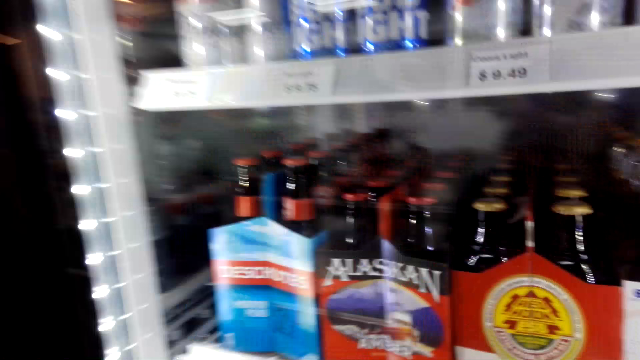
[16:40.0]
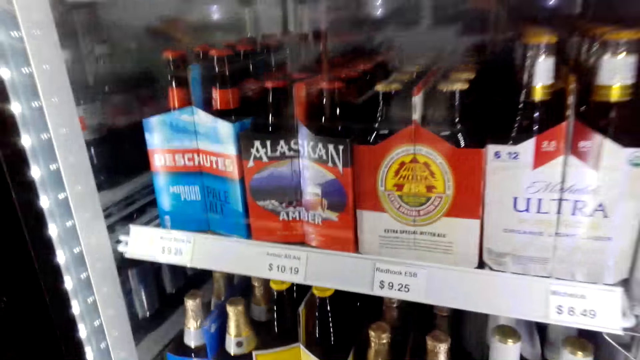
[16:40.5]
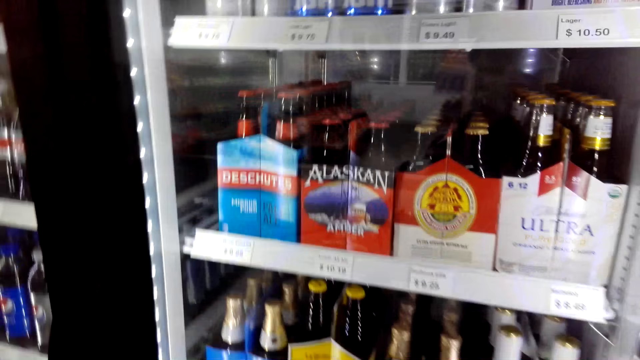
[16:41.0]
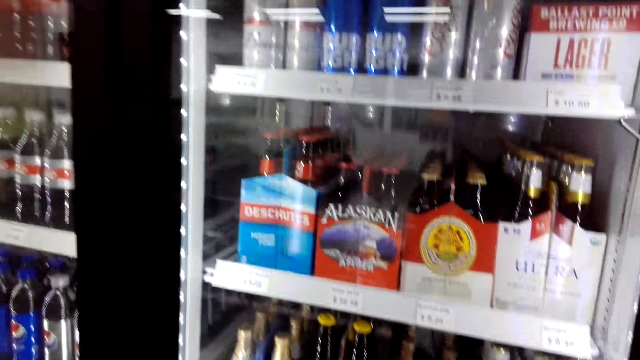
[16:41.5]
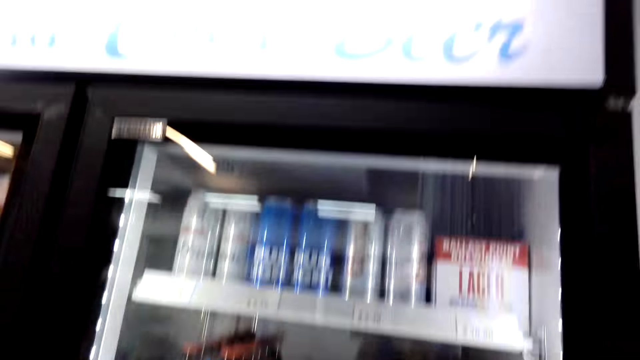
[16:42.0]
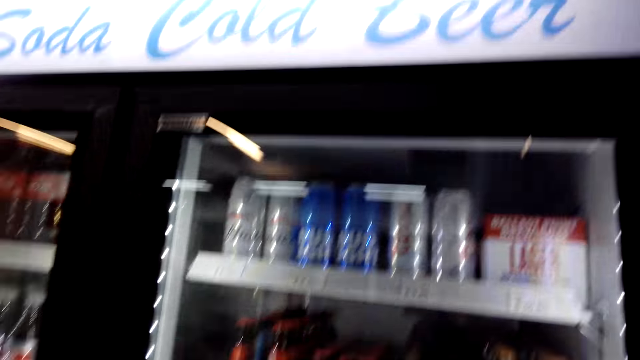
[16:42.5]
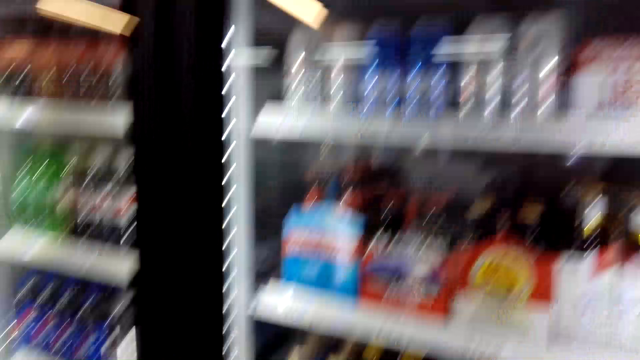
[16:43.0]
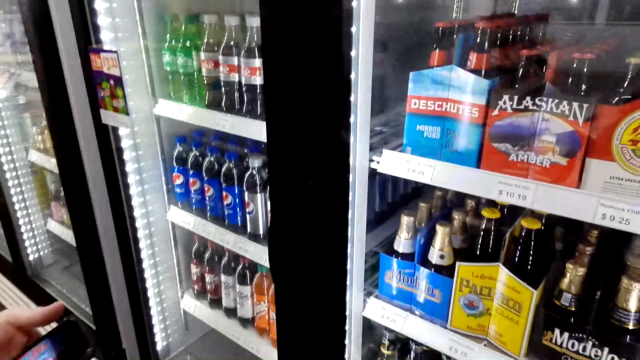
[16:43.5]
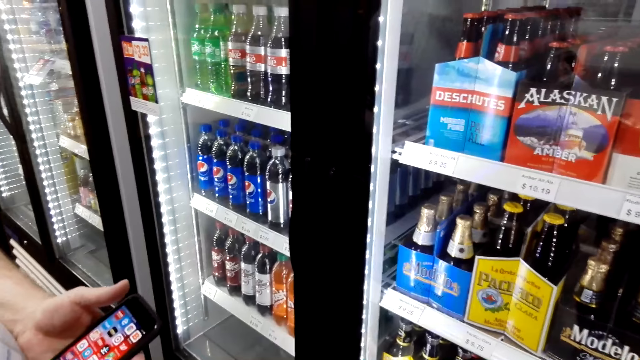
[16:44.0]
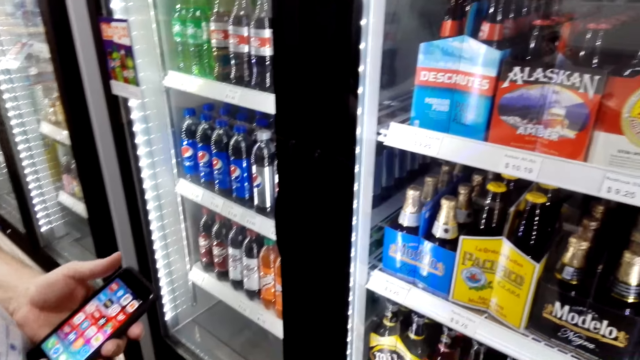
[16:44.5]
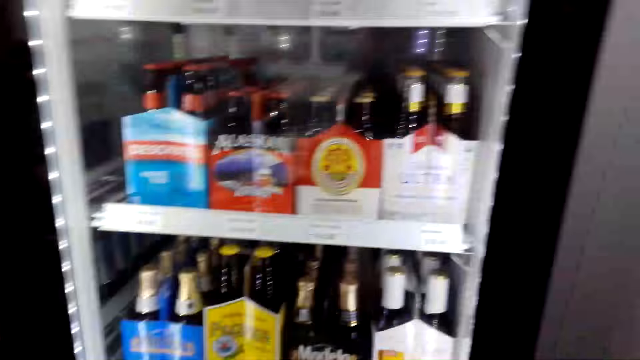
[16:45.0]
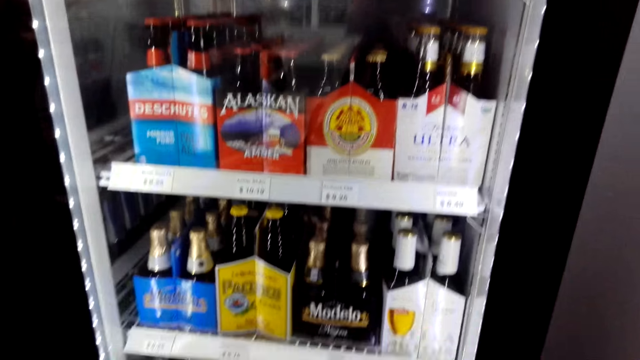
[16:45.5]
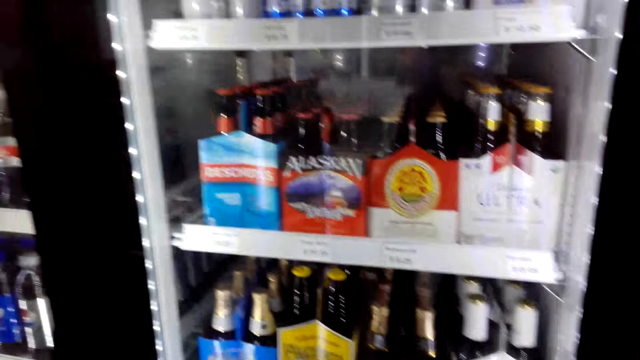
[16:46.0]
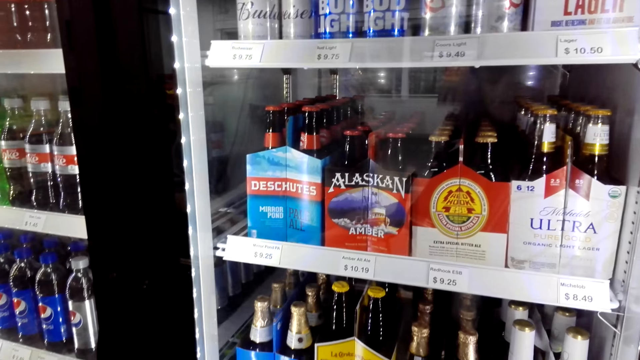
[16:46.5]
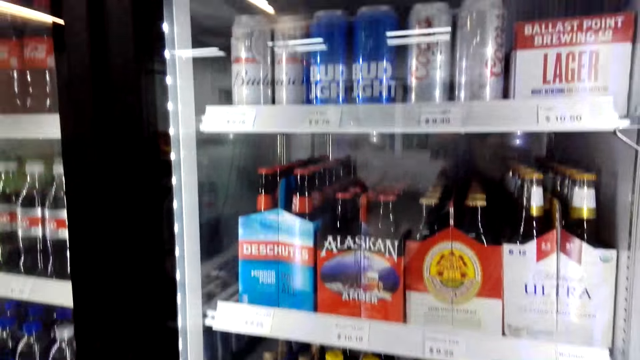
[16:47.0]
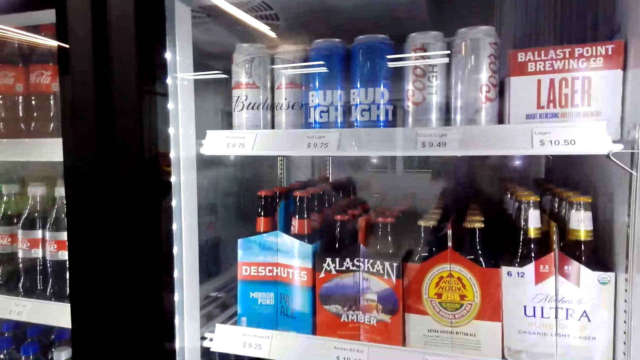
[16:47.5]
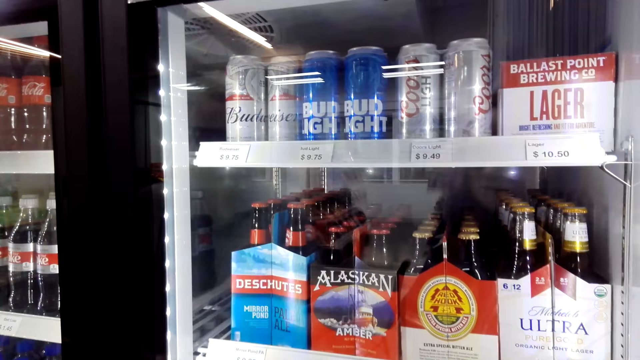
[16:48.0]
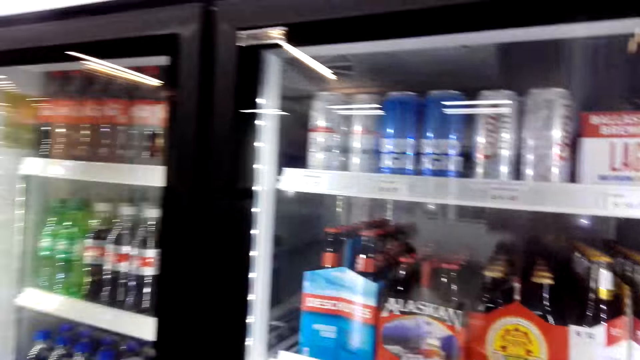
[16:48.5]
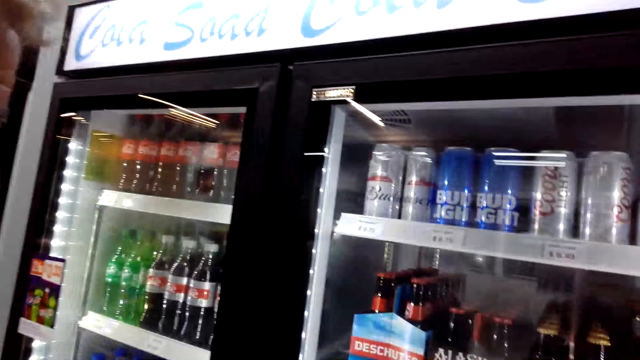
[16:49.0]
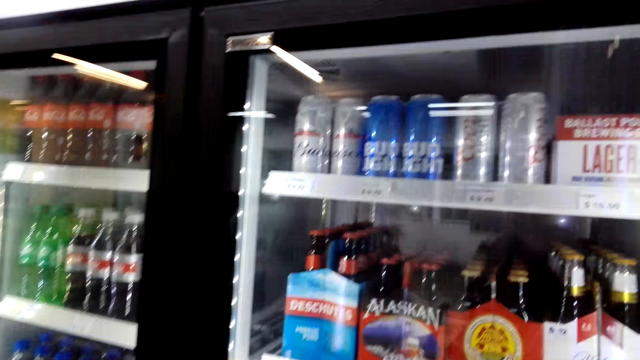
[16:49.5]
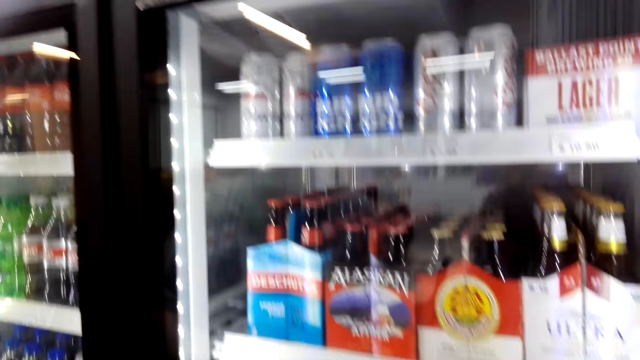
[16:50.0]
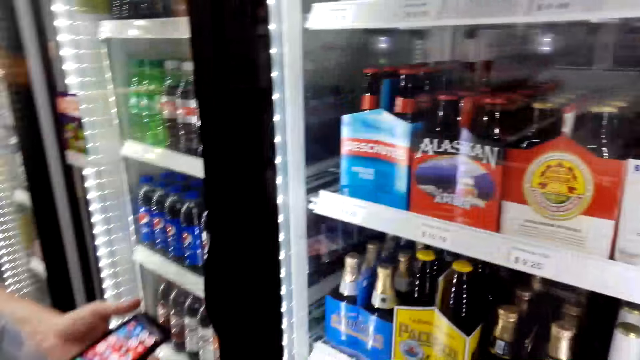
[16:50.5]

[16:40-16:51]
A man holds the phone. The man talks to the camera wearer while touching the phone. The camera wearer looks in the fridge.

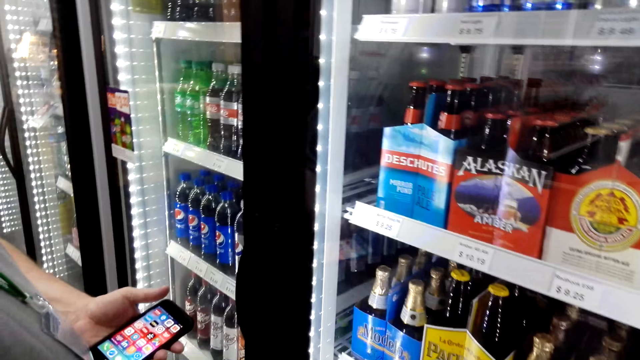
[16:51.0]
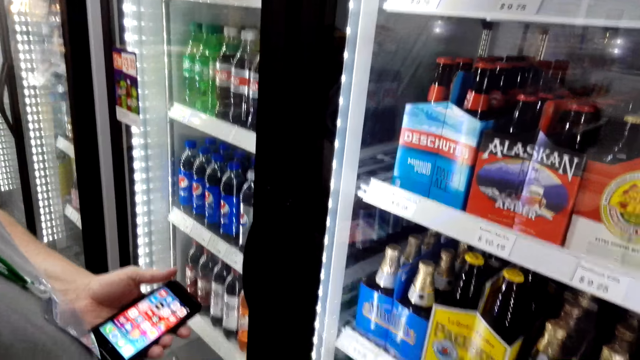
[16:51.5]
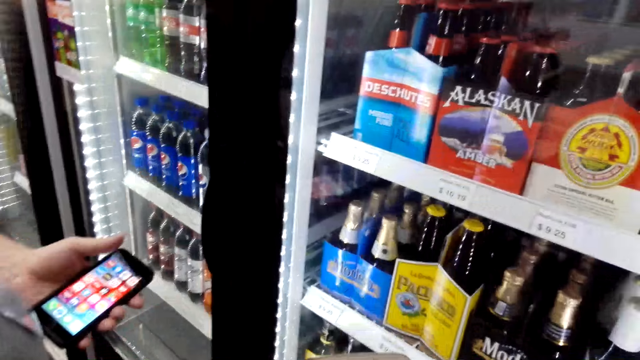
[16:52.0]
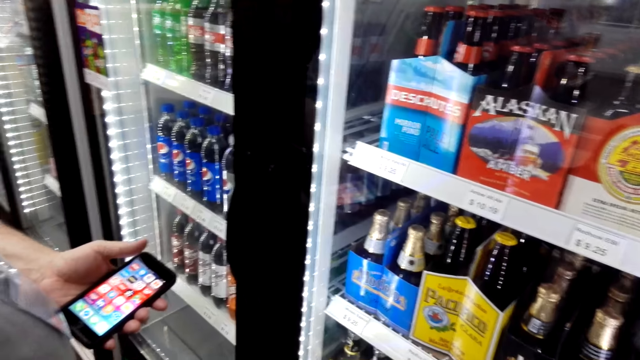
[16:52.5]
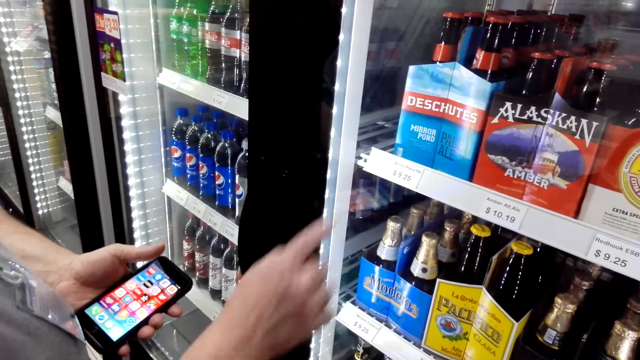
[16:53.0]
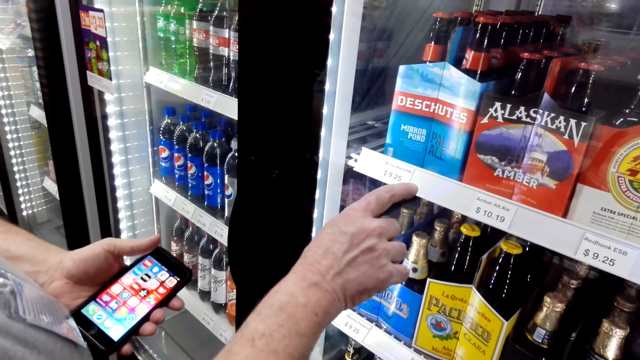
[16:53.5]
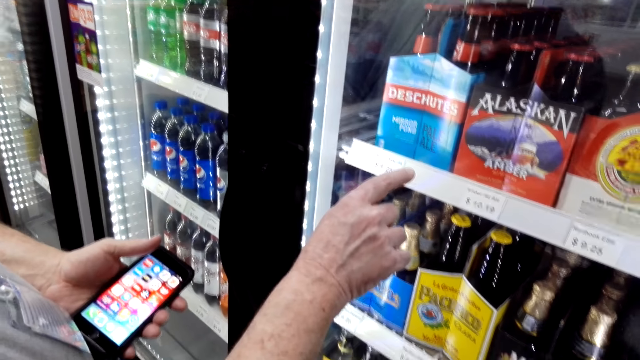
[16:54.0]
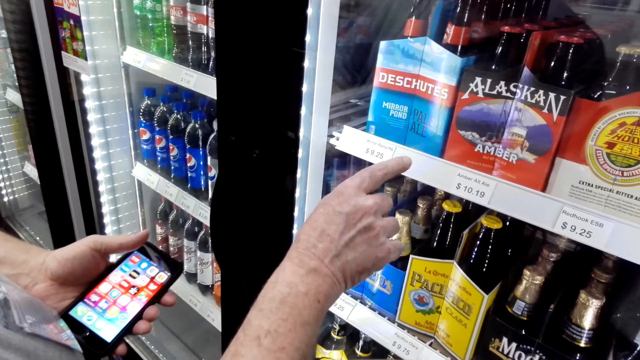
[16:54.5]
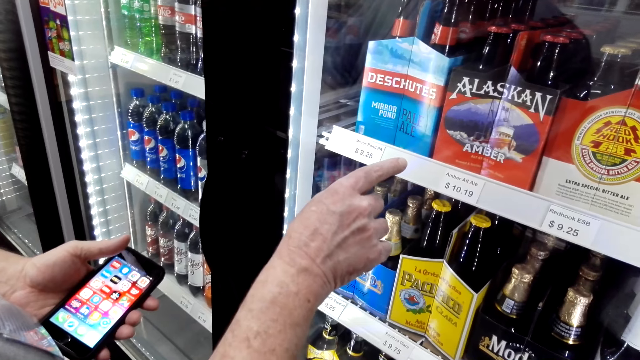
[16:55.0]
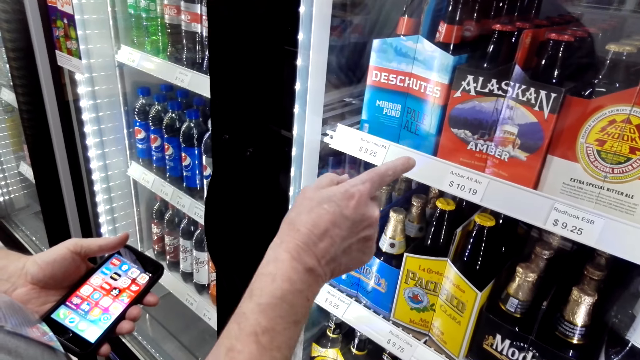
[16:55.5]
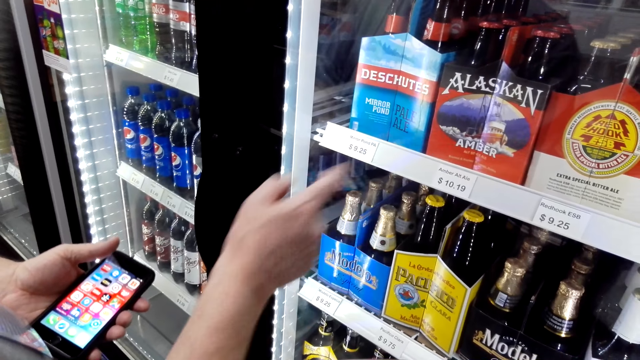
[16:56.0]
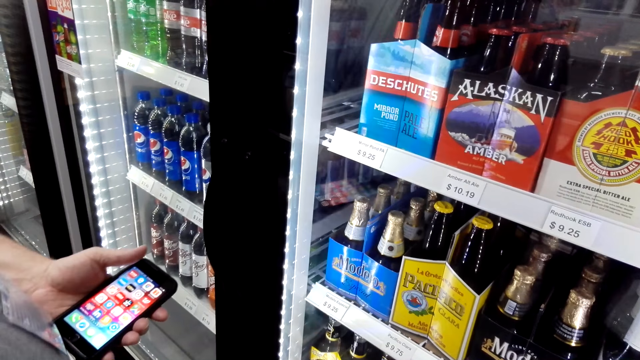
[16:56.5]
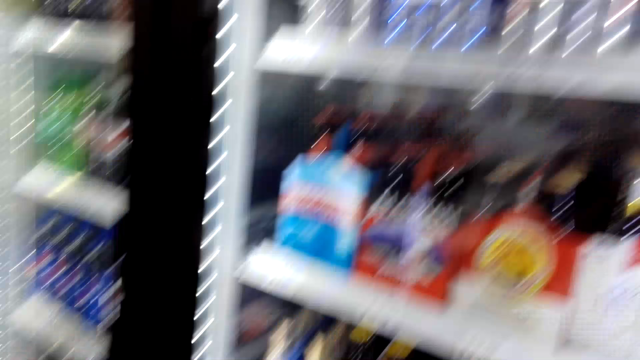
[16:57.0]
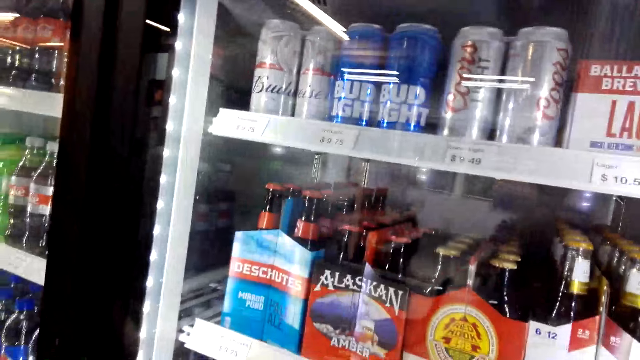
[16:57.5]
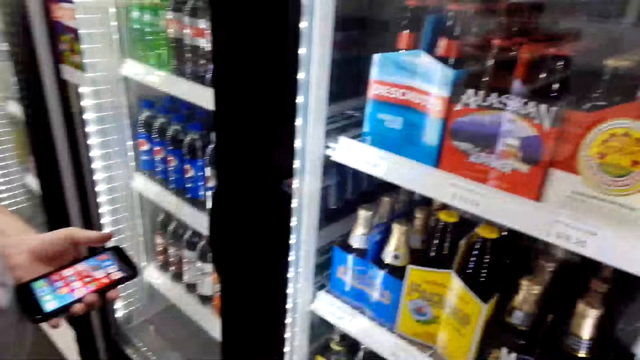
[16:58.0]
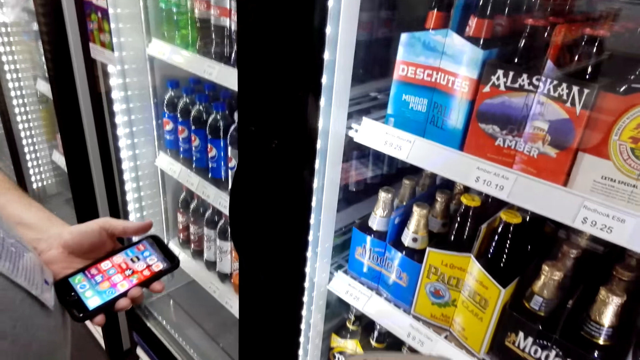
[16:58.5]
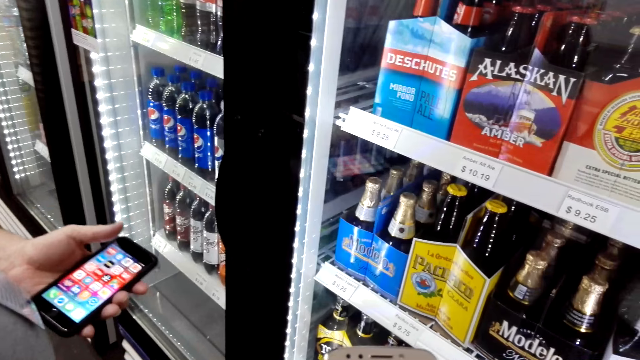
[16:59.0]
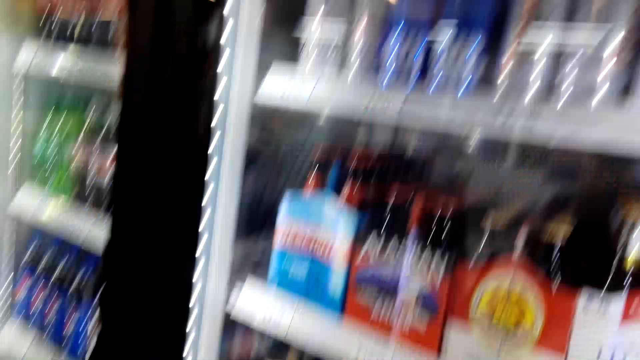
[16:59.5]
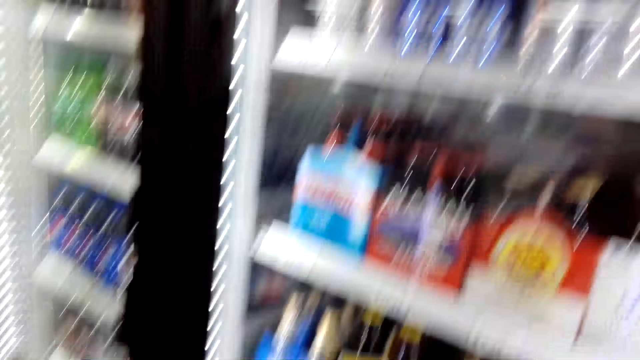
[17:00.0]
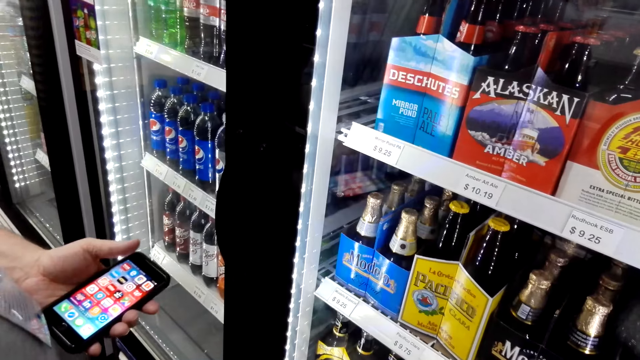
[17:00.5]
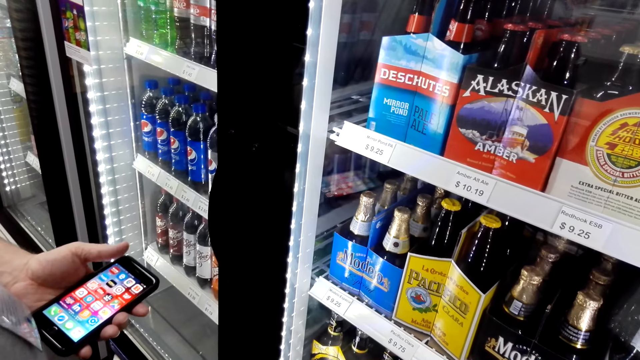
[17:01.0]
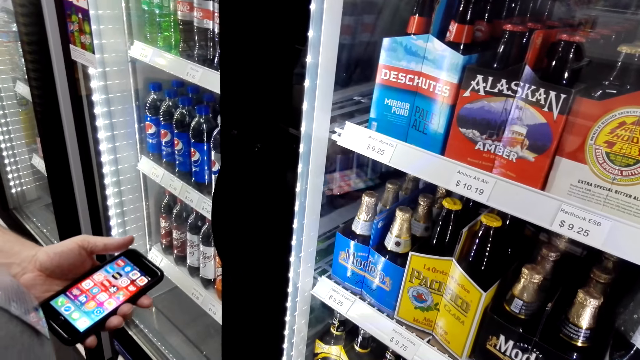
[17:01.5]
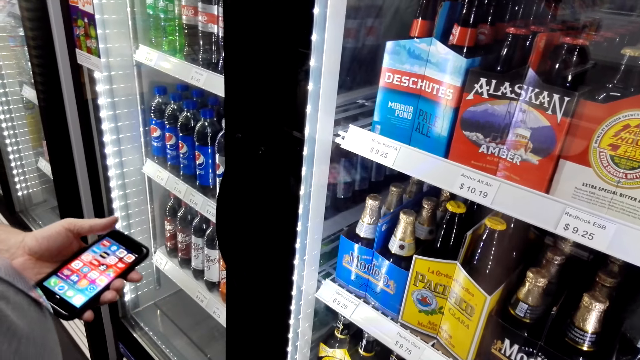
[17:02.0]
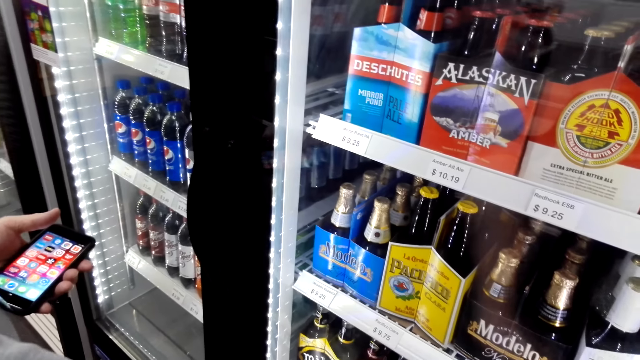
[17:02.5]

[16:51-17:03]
A man points at the price. The camera wearer touches the fridge. They converse with the man.
